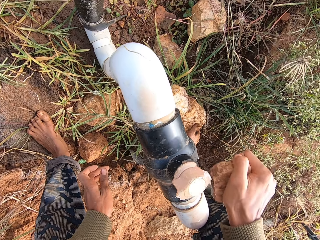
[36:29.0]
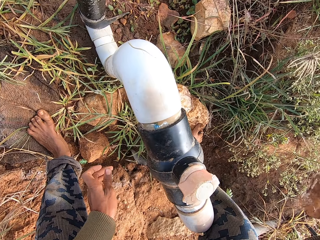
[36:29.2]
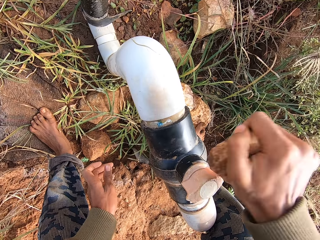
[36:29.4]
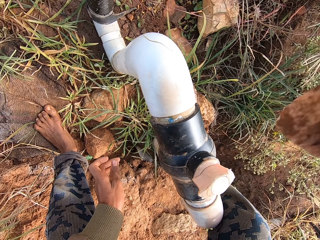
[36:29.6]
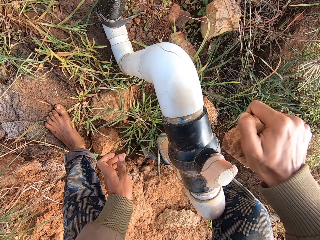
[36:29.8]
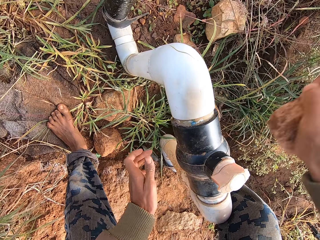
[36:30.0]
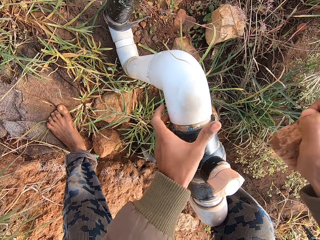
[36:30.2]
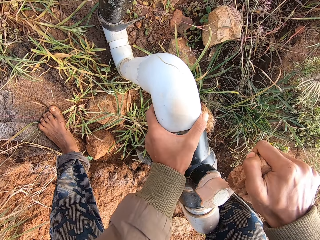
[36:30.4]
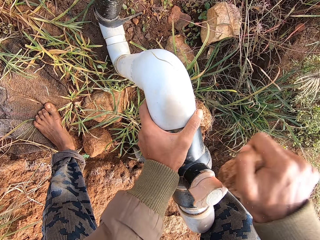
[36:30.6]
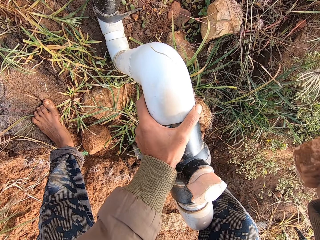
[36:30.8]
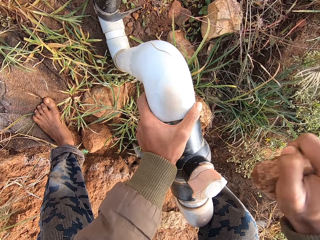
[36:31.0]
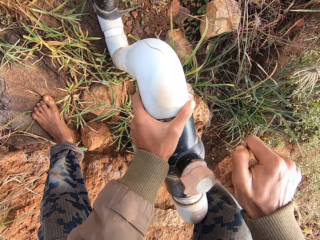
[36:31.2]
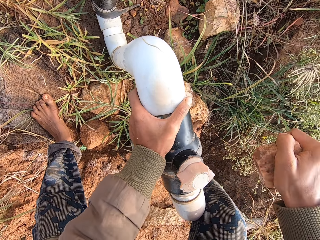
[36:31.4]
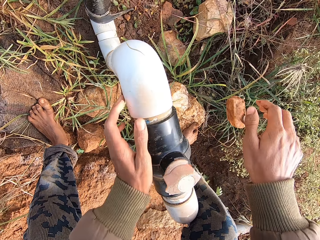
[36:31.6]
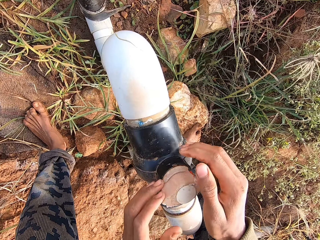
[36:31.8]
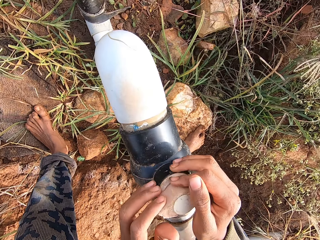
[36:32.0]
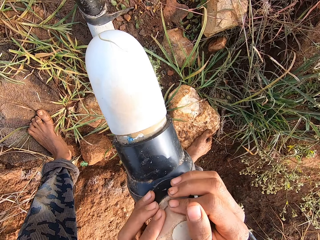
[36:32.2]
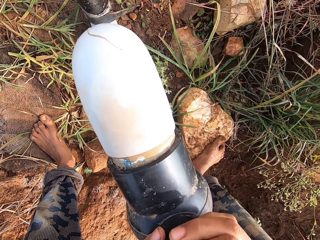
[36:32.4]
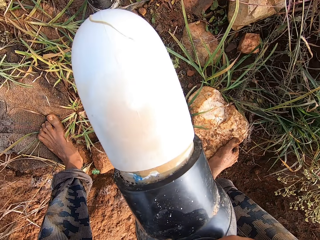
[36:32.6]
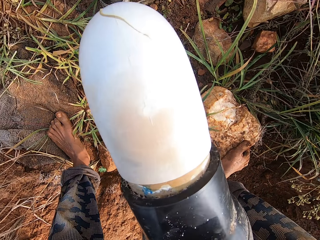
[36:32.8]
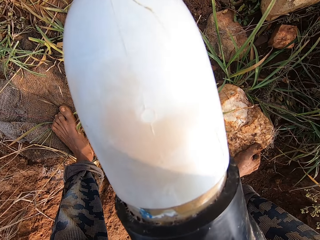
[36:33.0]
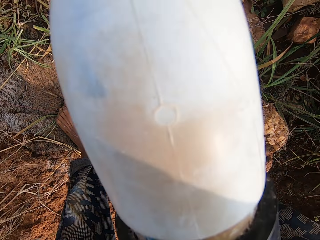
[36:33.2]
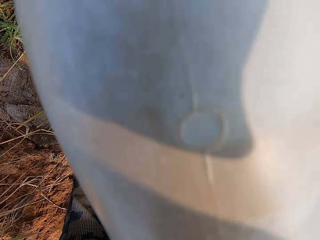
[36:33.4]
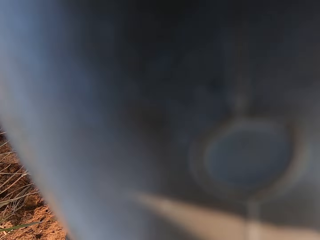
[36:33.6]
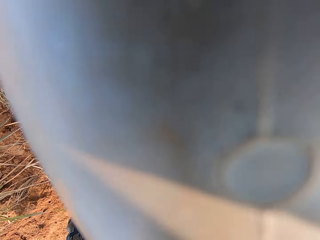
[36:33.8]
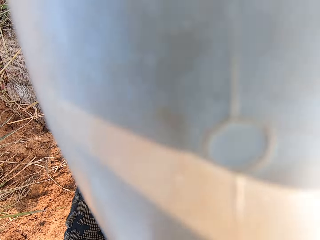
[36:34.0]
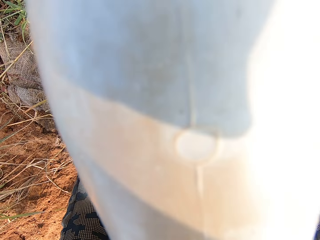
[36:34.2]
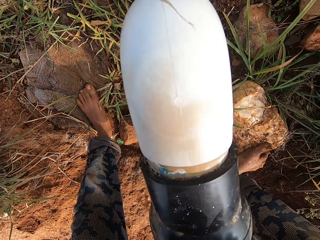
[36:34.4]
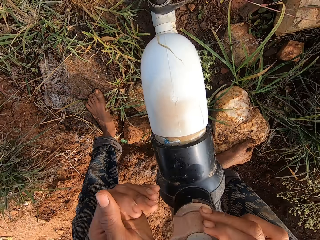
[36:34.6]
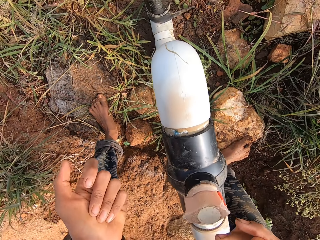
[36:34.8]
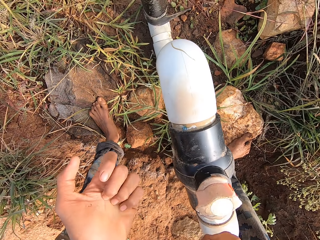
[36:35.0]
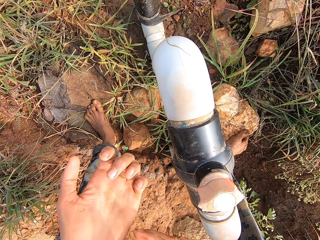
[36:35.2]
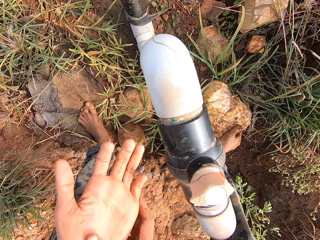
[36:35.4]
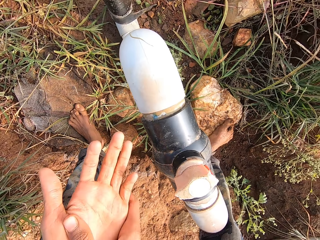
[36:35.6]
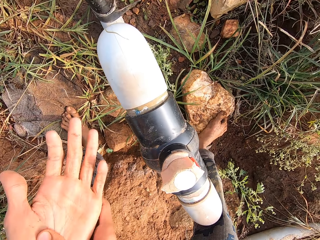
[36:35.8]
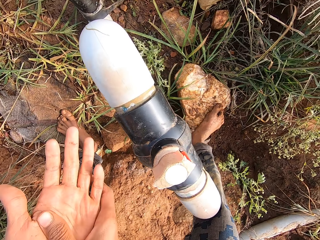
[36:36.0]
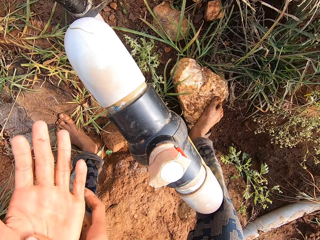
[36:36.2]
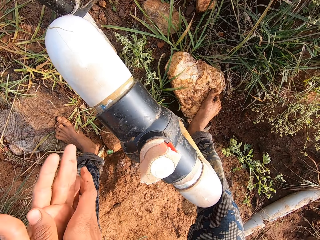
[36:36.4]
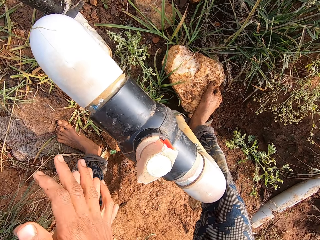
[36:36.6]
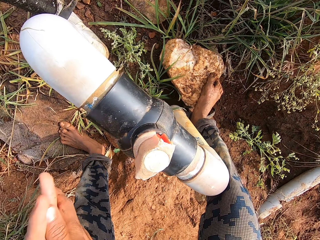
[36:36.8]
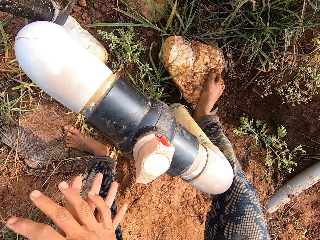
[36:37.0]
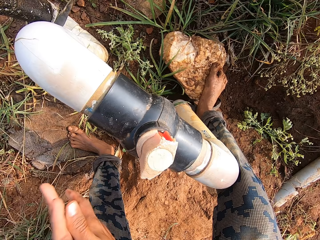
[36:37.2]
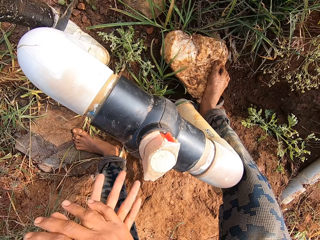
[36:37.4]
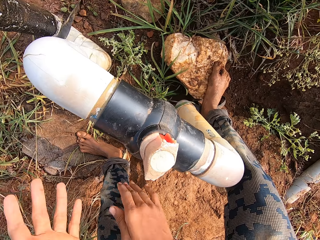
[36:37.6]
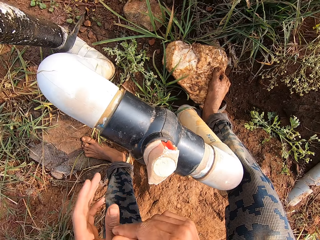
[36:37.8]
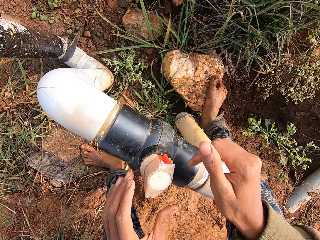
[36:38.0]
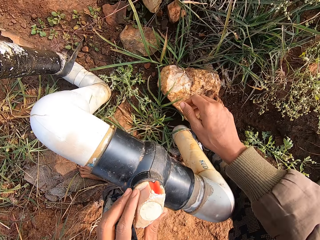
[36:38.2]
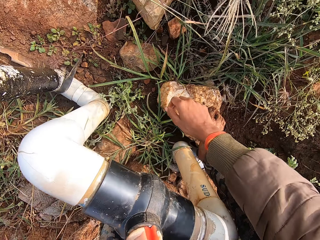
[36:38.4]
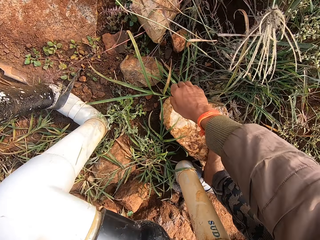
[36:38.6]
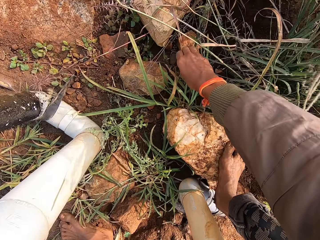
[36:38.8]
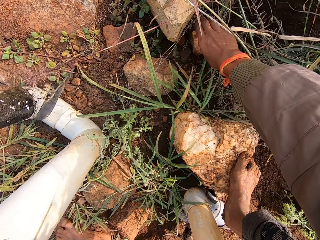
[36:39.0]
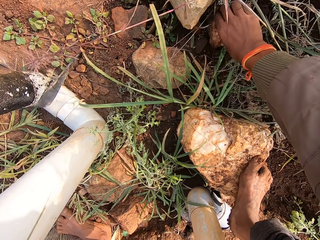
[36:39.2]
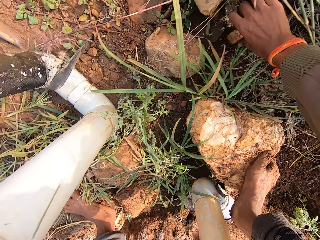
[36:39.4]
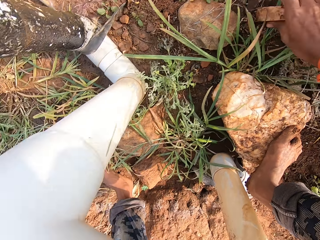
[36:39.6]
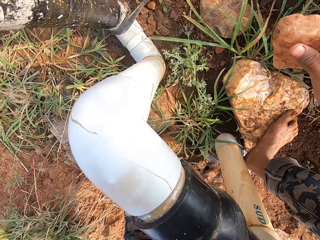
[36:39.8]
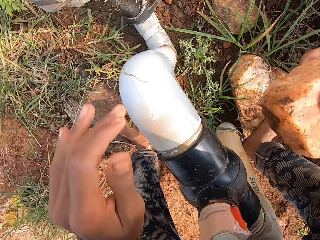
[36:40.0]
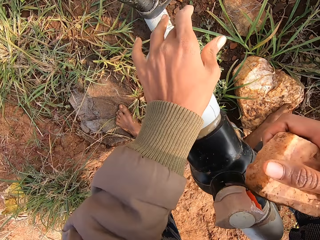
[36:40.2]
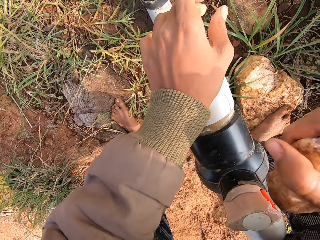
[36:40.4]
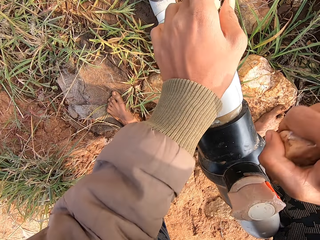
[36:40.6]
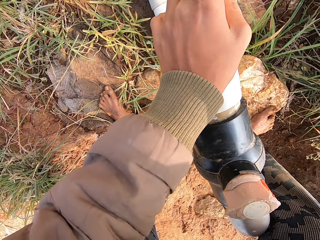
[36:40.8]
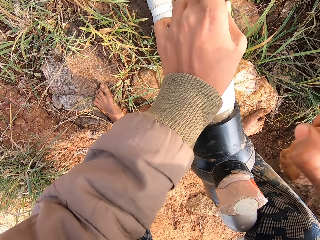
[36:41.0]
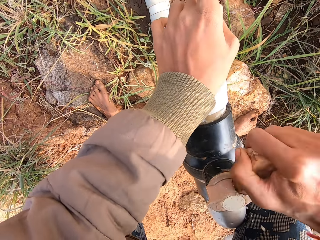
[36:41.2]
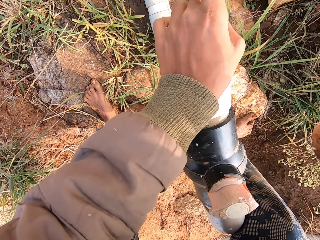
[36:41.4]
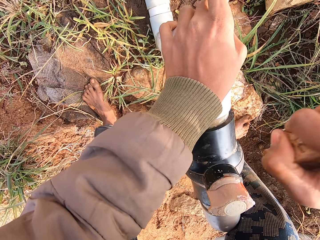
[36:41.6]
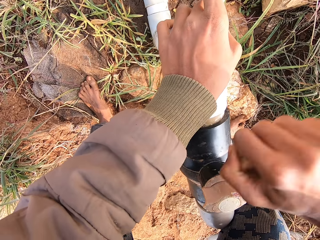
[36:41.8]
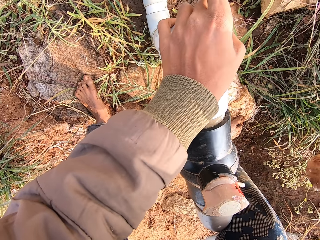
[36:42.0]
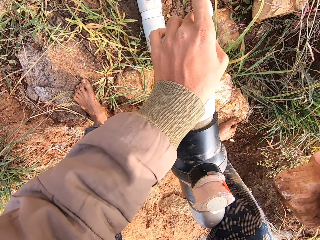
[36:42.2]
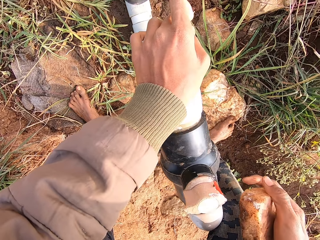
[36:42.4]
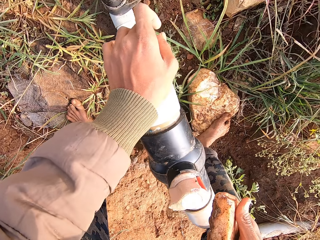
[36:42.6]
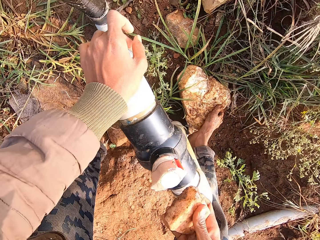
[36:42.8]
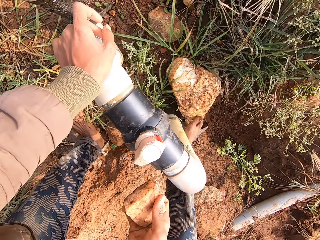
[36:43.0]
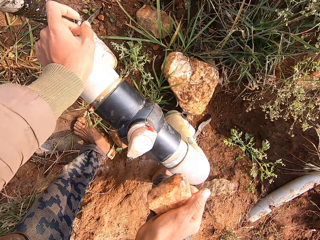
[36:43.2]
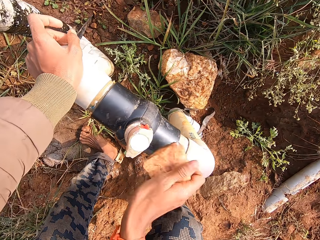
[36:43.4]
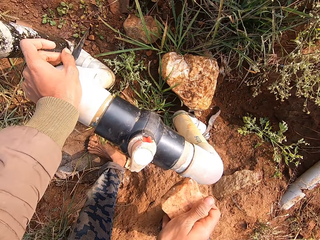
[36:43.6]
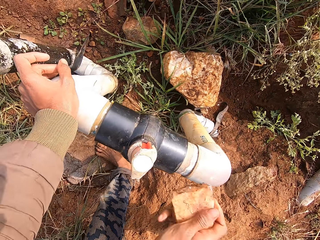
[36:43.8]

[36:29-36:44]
The camera wearer holds the pipe with his left hand. He hits the pipe with the stone. He drops the stone in his right hand on the ground. He turns the valve on the pipe with his hands. He wipes his hands together. He holds the valve on the pipe with his left hand. He picks the stone from the ground with his right hand. He holds the pipe with his left hand. He hits the valve on the pipe with the stone in his right hand.

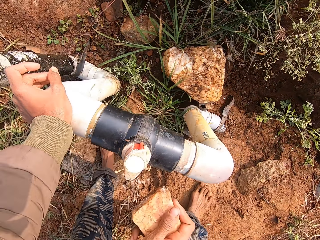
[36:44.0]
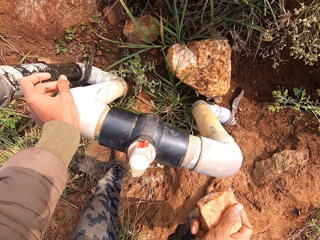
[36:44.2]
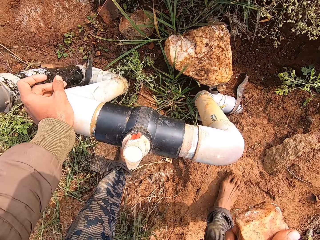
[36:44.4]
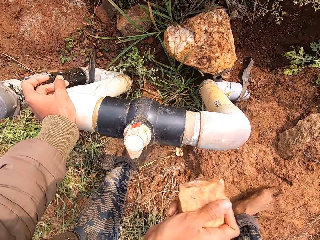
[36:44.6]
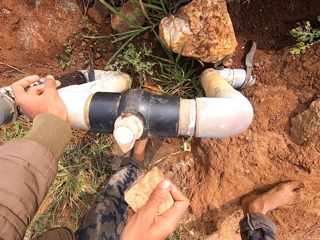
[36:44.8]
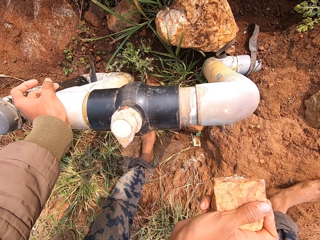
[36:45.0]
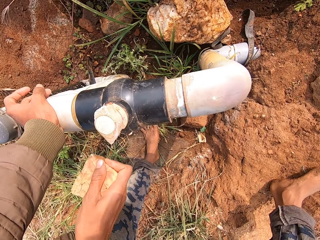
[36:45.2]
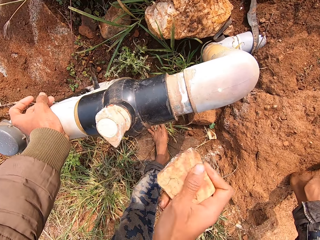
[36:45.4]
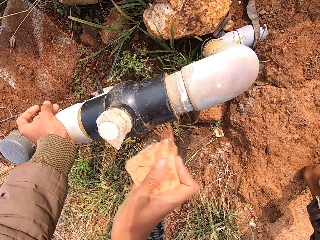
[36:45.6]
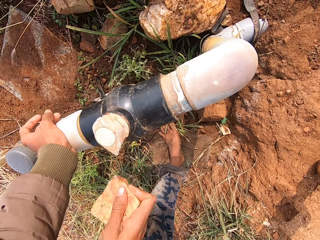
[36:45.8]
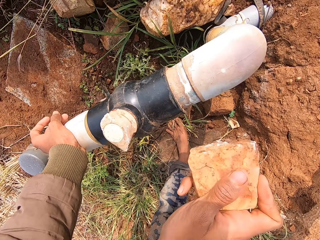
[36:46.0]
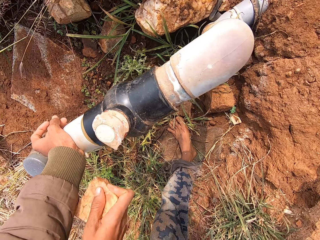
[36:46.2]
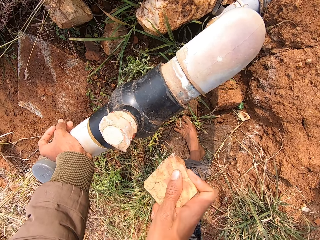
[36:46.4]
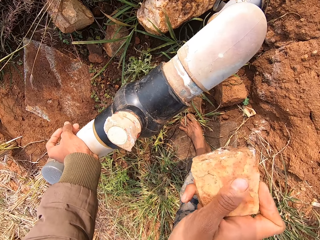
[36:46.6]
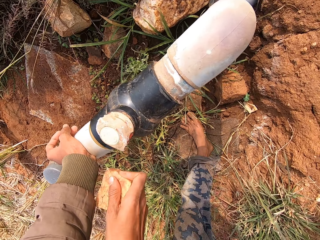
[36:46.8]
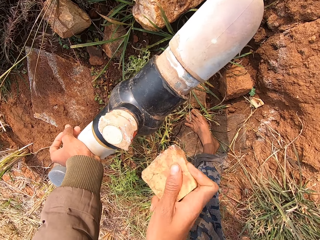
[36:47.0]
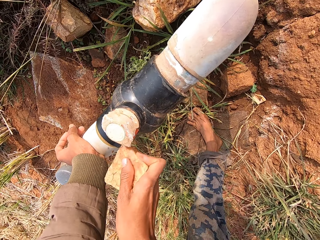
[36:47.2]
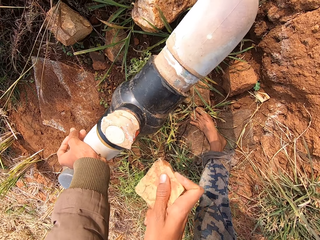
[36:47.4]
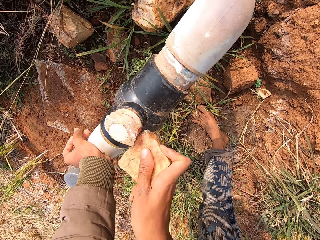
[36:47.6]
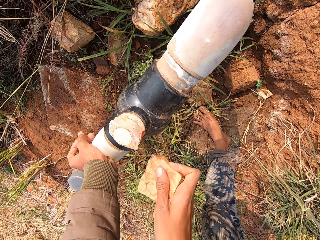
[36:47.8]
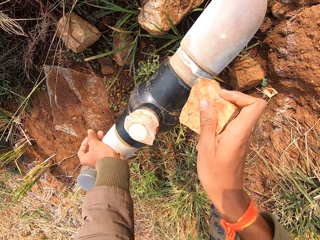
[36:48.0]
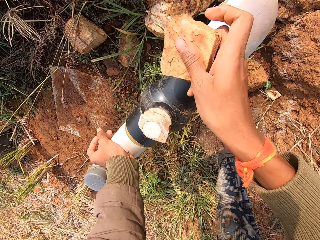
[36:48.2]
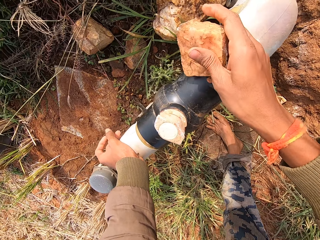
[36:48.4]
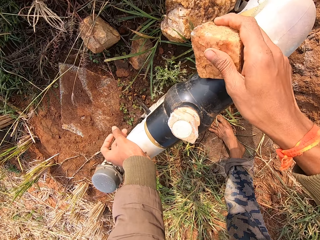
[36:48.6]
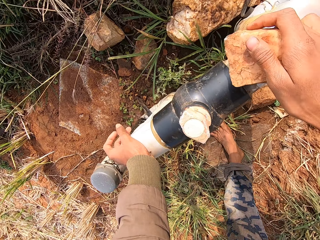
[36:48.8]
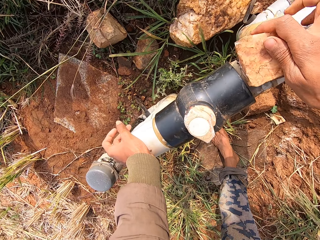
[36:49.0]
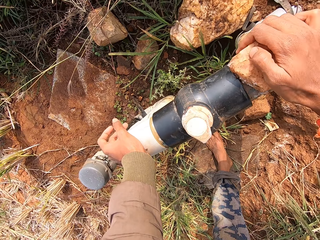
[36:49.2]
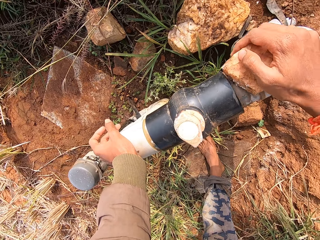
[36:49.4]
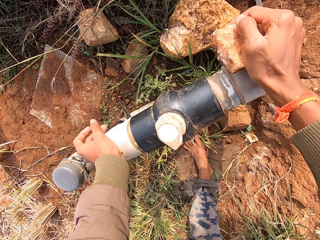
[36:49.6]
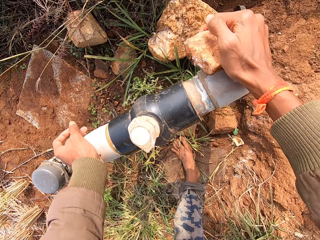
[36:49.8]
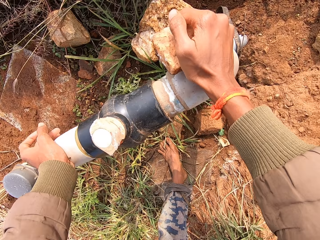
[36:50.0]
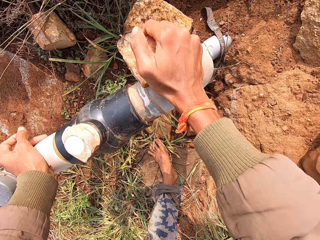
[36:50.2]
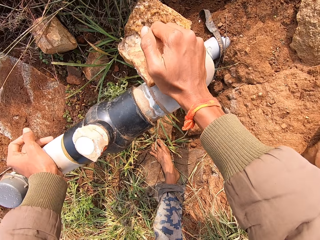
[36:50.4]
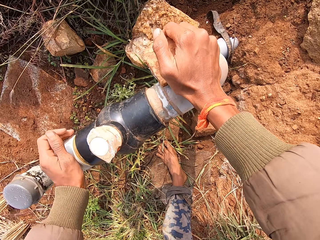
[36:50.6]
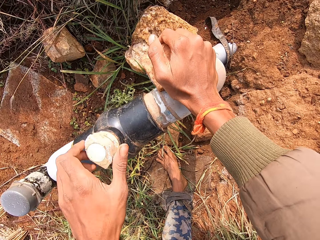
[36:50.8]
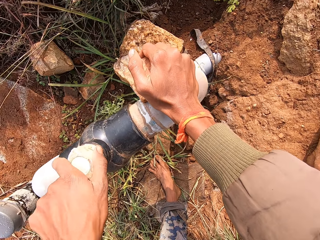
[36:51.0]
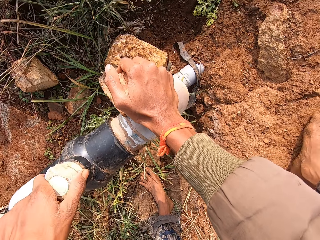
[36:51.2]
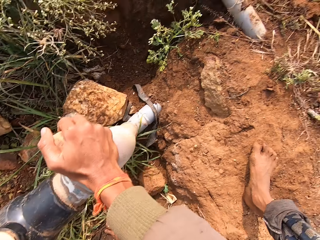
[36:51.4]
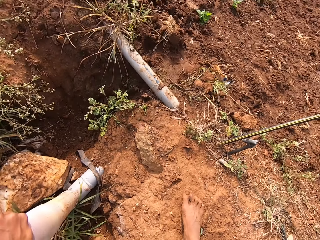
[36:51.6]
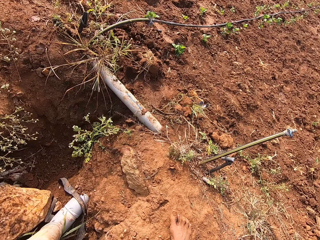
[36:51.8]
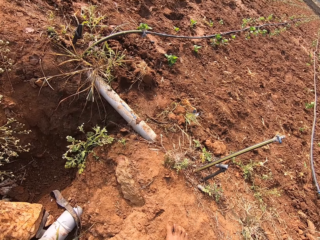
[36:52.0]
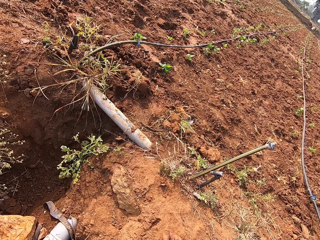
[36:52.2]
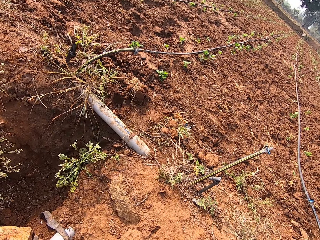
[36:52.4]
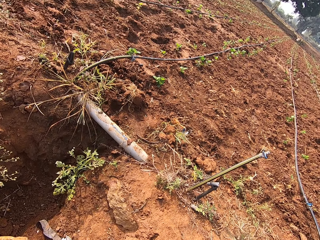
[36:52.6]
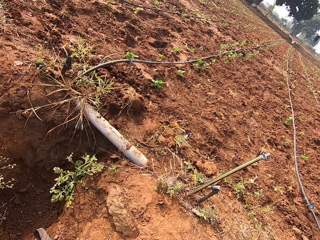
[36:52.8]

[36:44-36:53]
The camera wearer holds the pipe with his right hand. He turns the valve on the pipe with his left hand.
